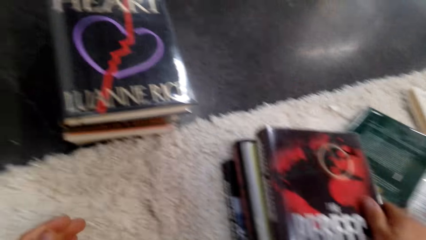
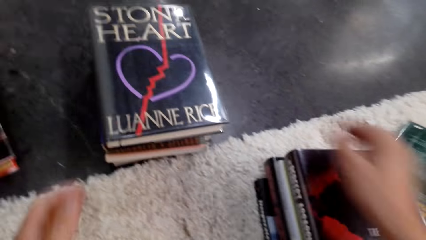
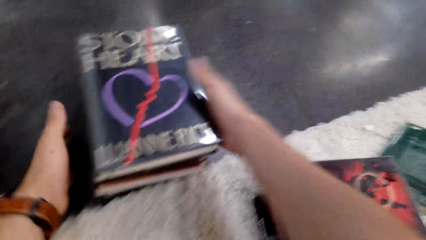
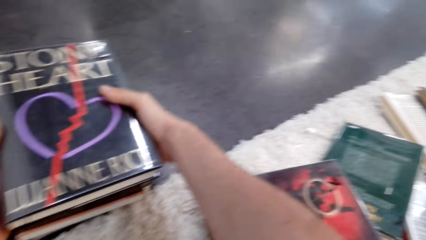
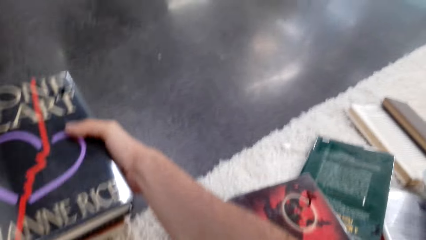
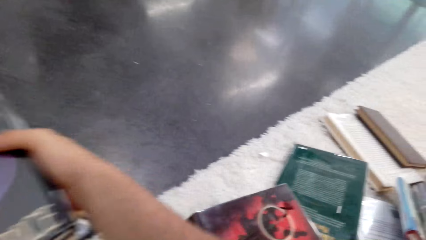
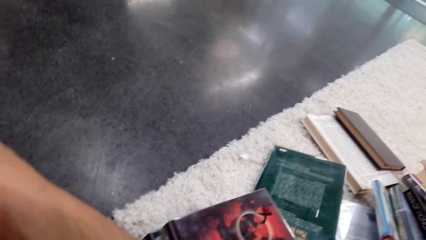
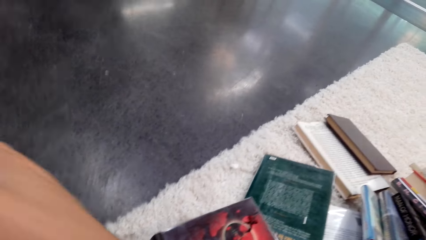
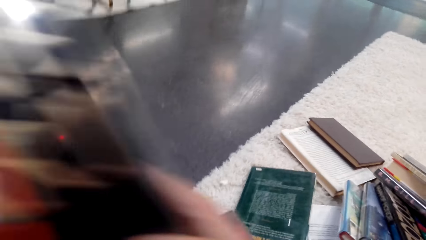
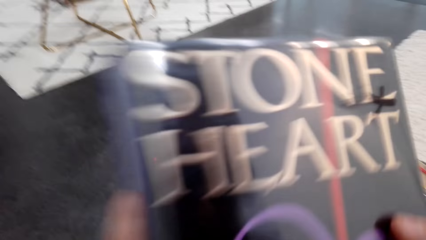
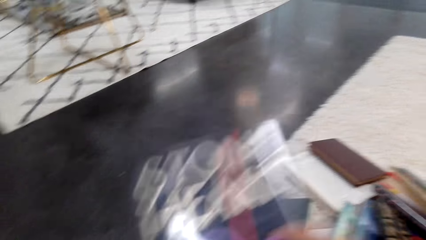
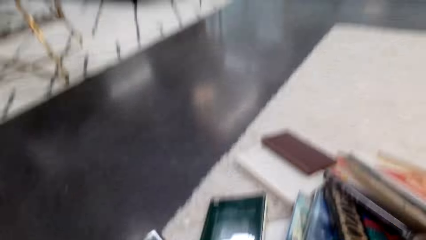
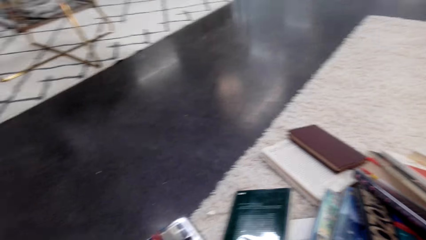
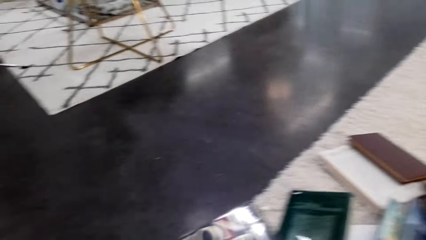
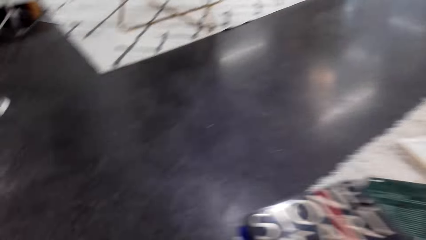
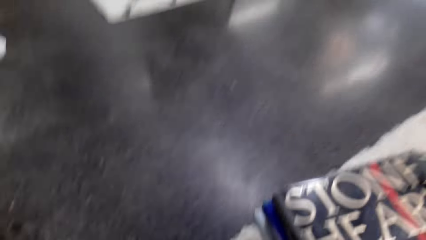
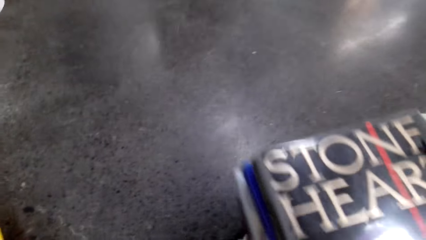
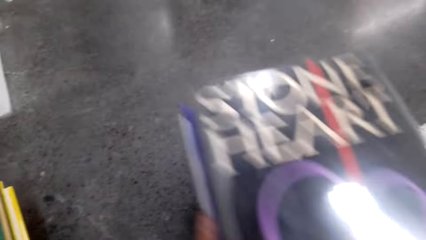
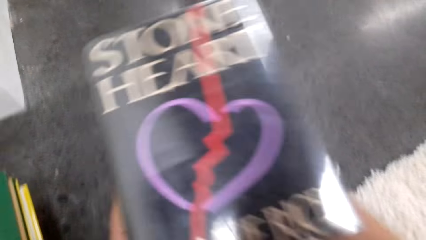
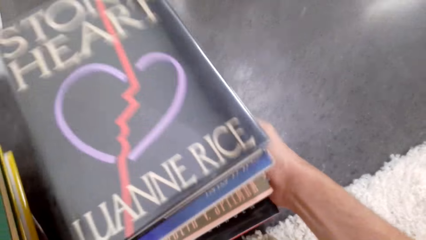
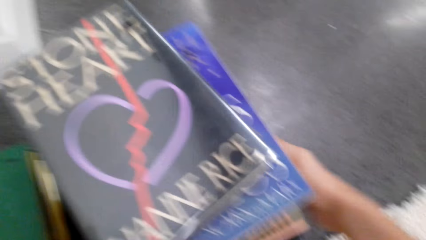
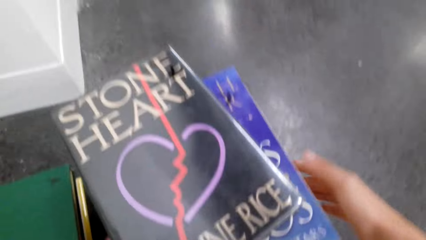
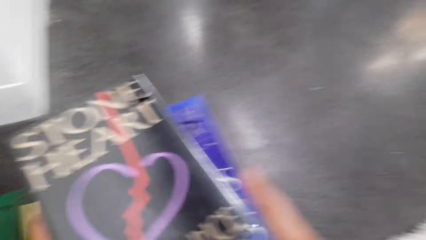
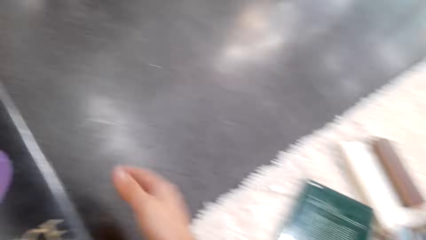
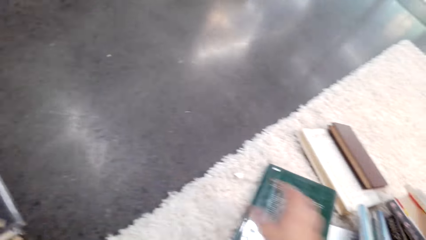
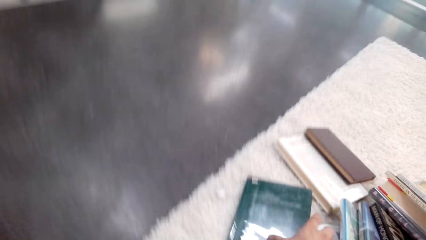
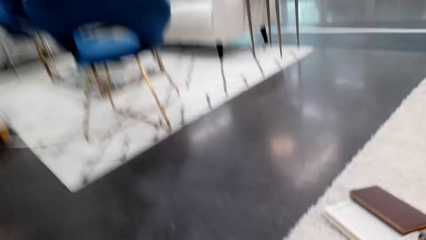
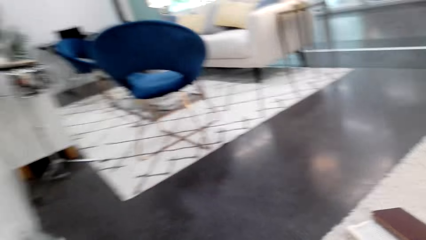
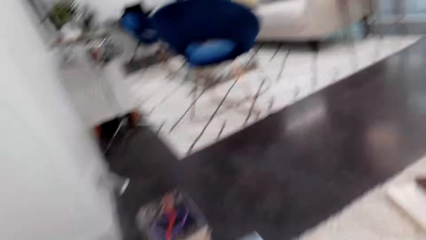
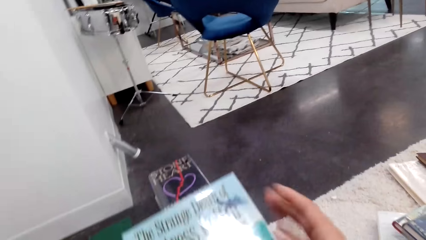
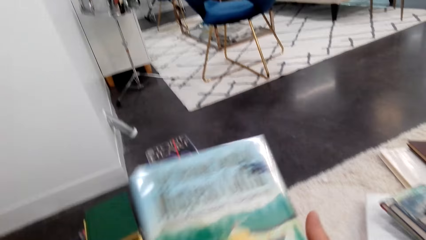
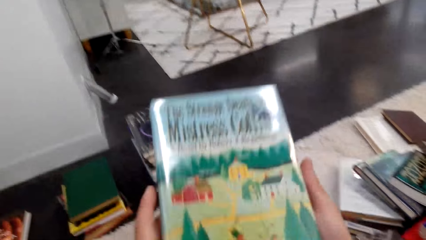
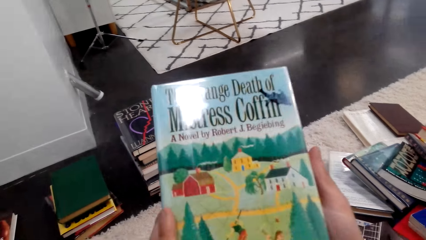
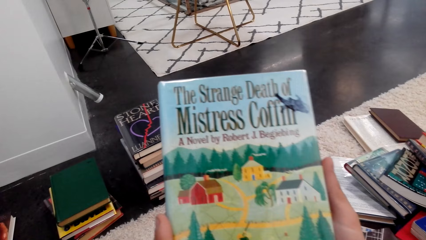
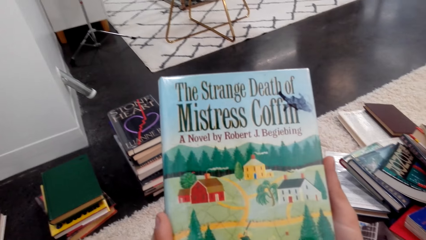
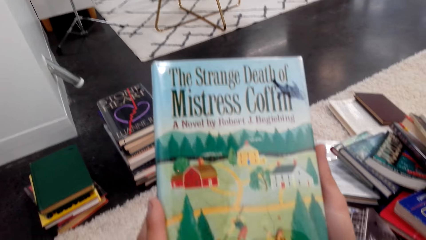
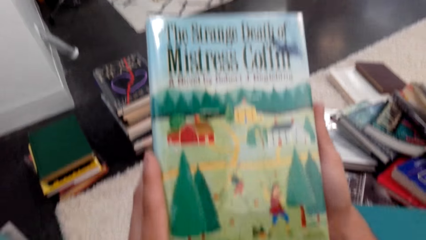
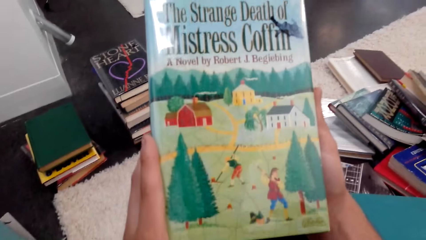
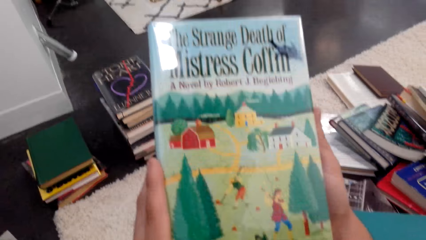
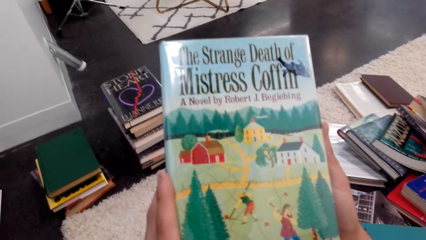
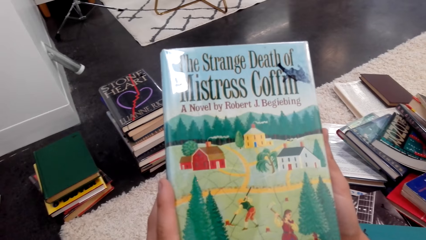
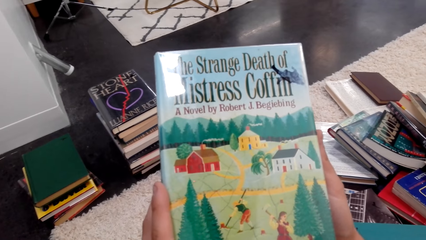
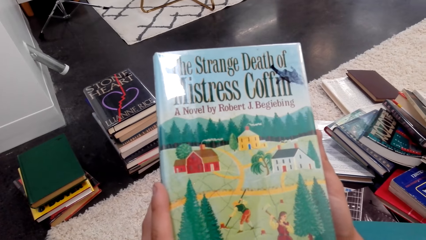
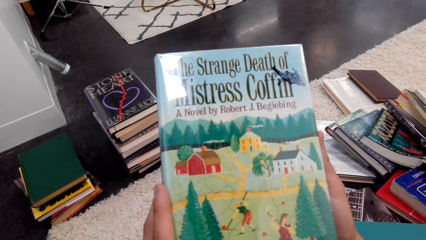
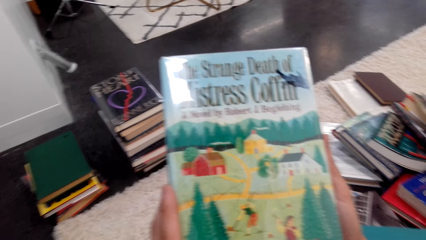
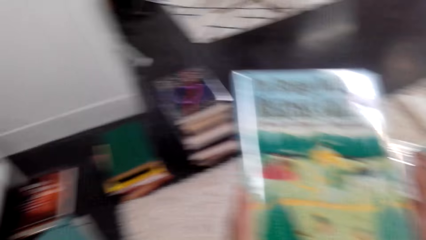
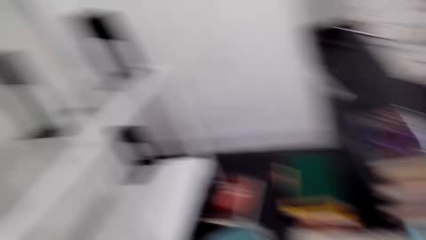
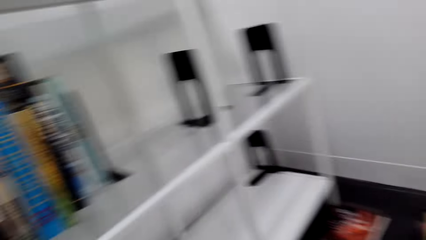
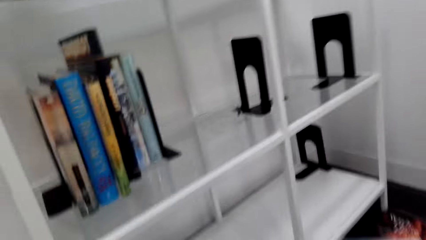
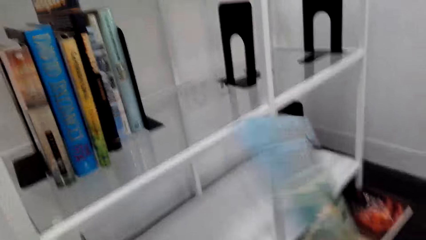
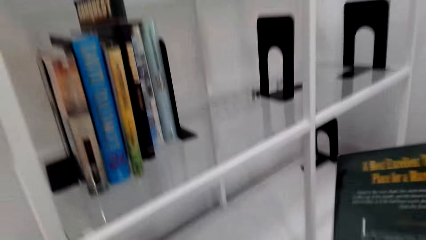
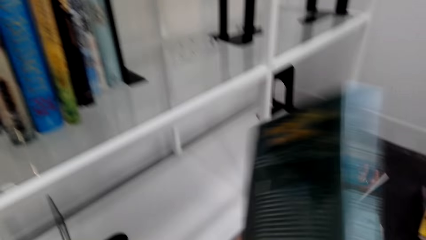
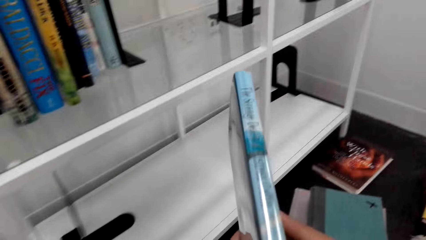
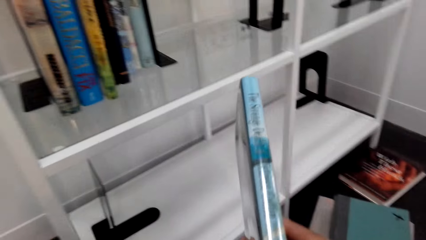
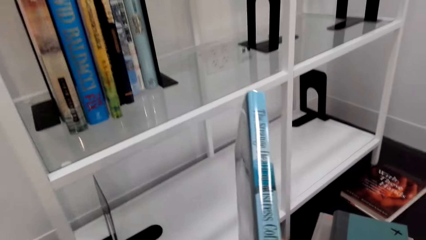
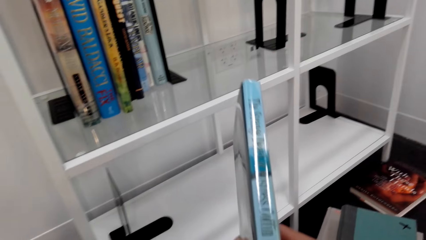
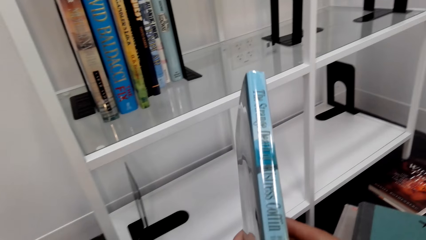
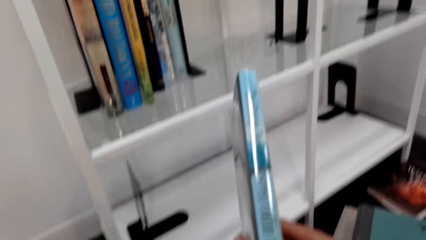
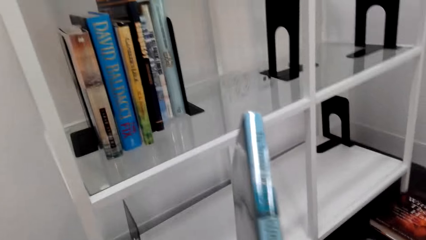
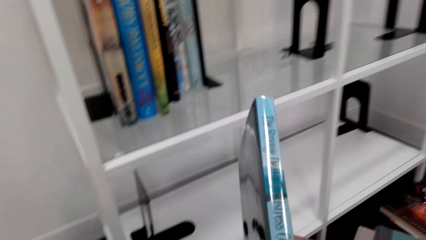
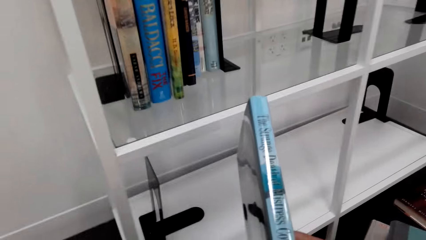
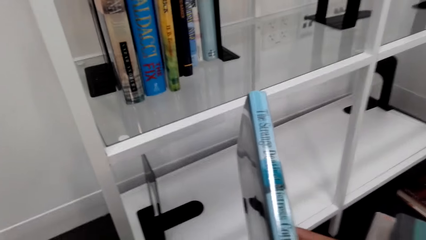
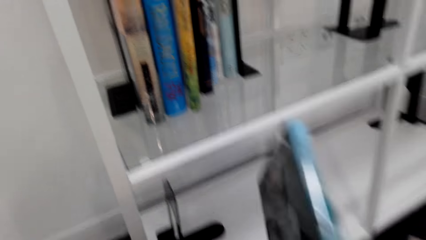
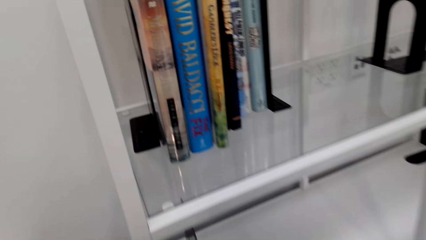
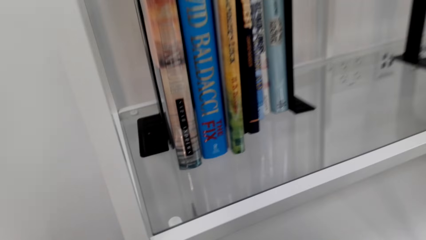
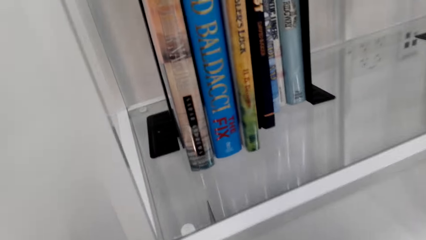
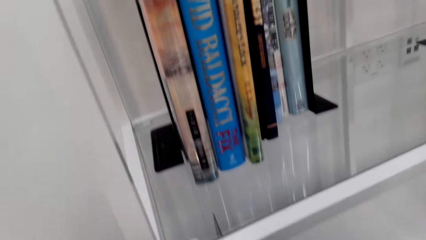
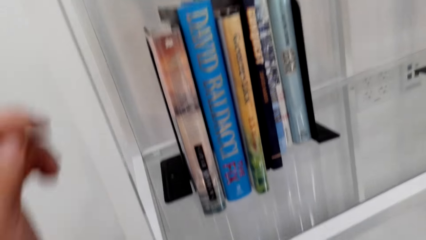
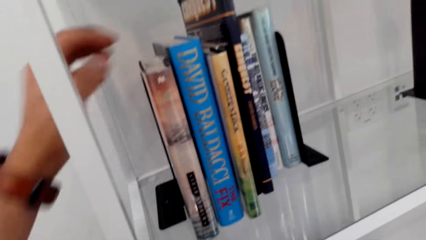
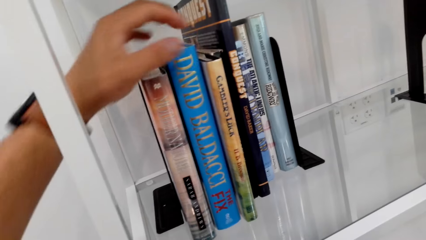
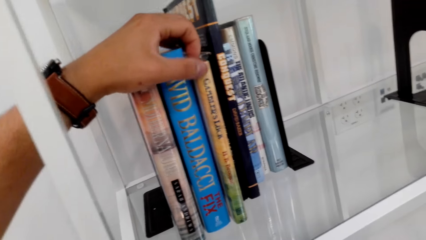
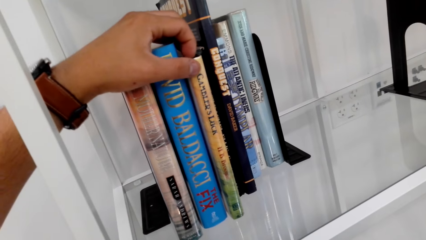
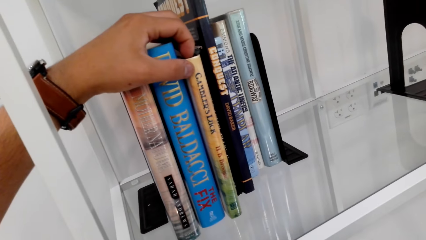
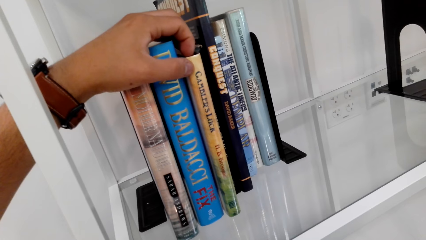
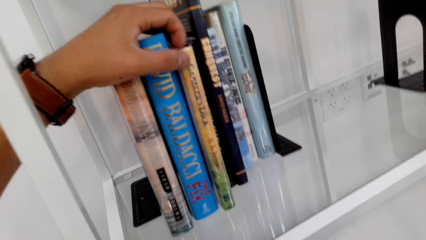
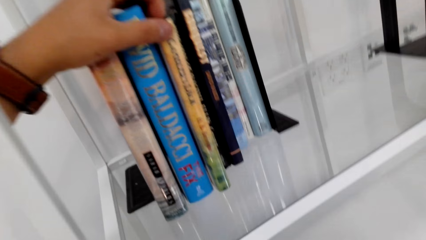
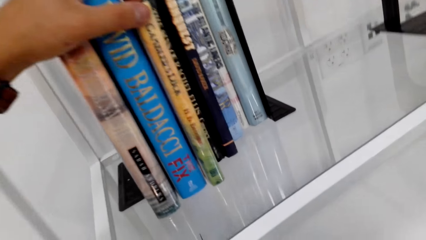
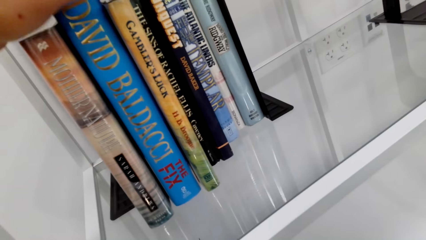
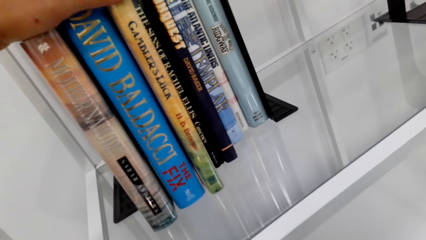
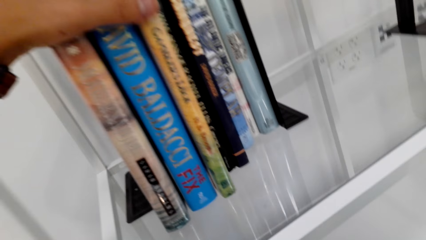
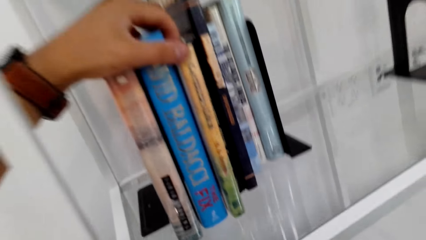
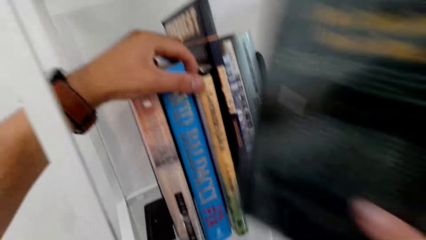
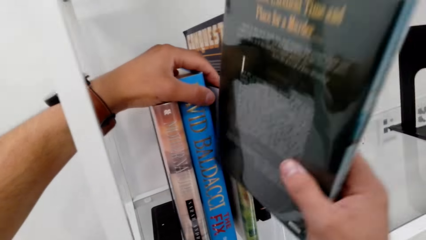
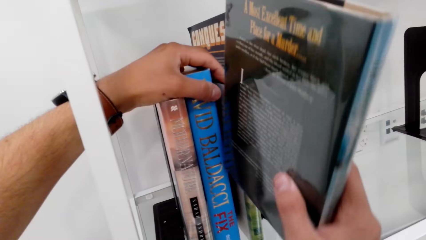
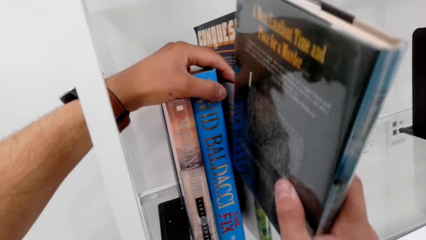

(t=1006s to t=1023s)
The camera wearer moves a book. They pick books. They put the books on the floor. They put the books on the floor again. They pick a book.
